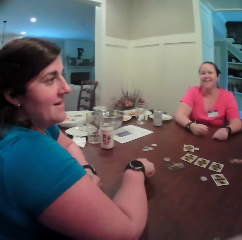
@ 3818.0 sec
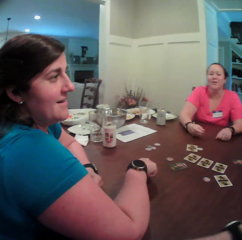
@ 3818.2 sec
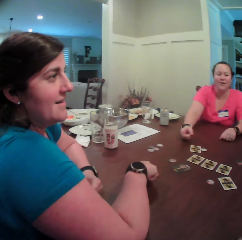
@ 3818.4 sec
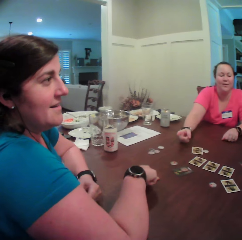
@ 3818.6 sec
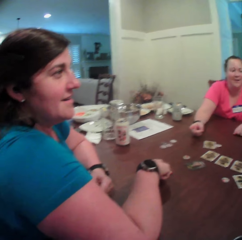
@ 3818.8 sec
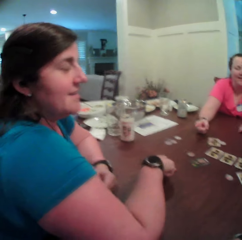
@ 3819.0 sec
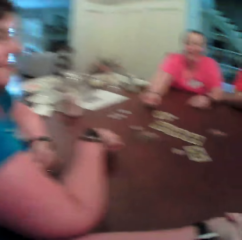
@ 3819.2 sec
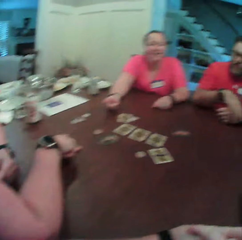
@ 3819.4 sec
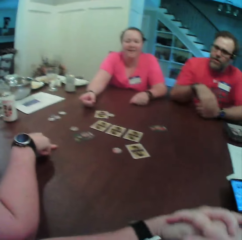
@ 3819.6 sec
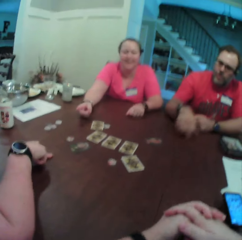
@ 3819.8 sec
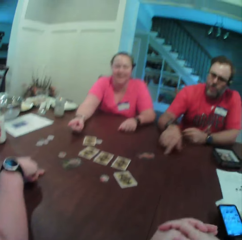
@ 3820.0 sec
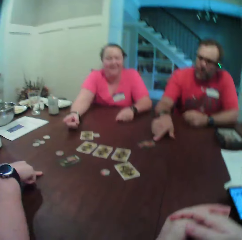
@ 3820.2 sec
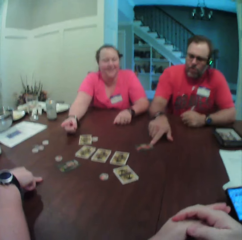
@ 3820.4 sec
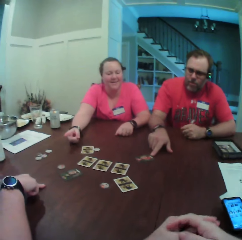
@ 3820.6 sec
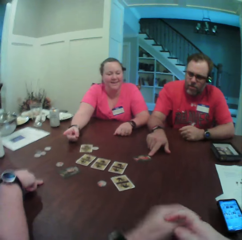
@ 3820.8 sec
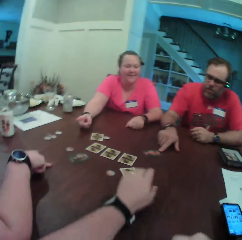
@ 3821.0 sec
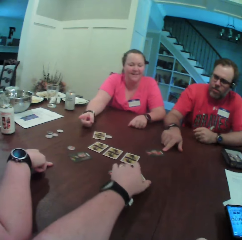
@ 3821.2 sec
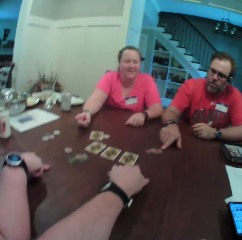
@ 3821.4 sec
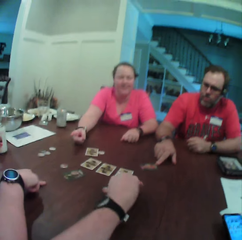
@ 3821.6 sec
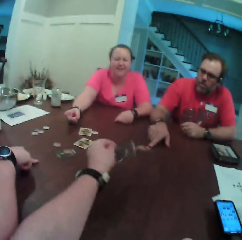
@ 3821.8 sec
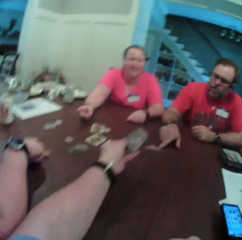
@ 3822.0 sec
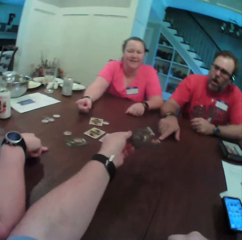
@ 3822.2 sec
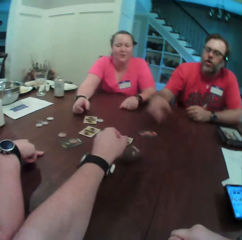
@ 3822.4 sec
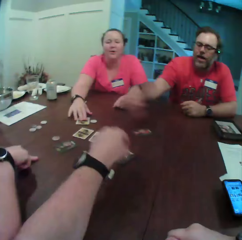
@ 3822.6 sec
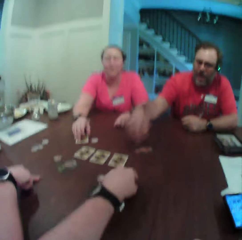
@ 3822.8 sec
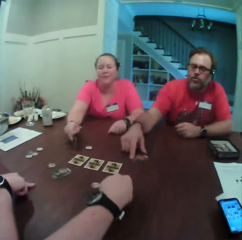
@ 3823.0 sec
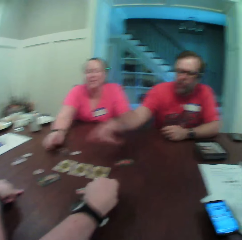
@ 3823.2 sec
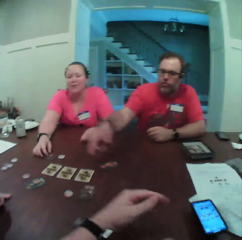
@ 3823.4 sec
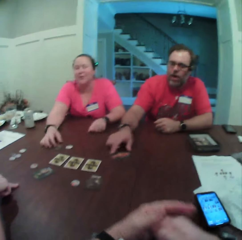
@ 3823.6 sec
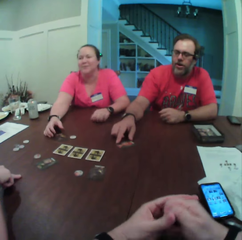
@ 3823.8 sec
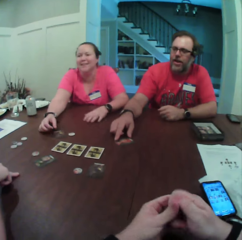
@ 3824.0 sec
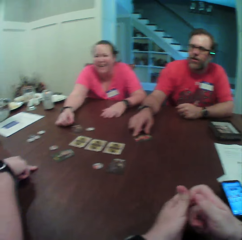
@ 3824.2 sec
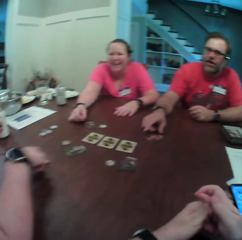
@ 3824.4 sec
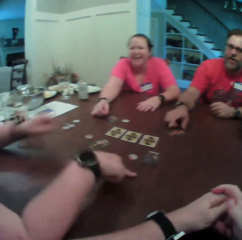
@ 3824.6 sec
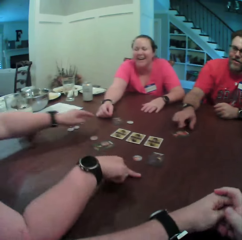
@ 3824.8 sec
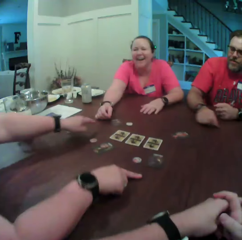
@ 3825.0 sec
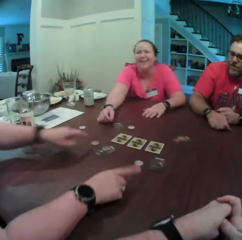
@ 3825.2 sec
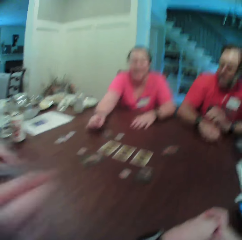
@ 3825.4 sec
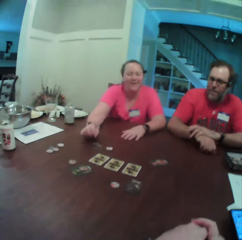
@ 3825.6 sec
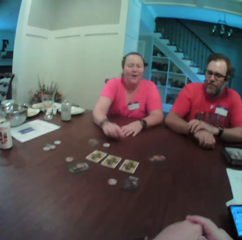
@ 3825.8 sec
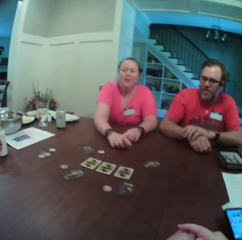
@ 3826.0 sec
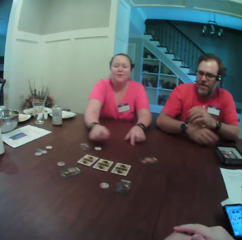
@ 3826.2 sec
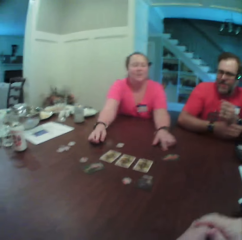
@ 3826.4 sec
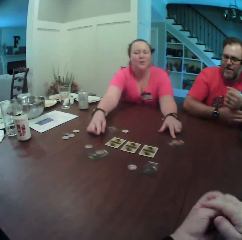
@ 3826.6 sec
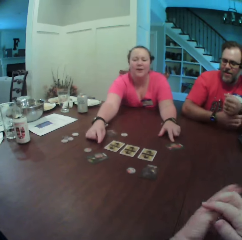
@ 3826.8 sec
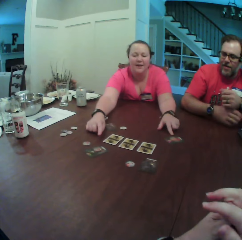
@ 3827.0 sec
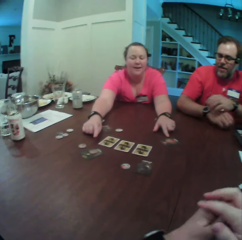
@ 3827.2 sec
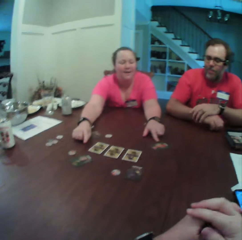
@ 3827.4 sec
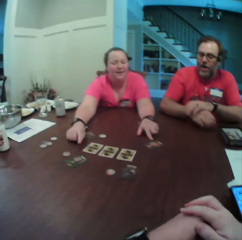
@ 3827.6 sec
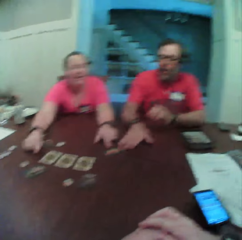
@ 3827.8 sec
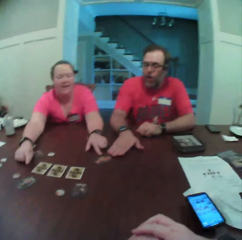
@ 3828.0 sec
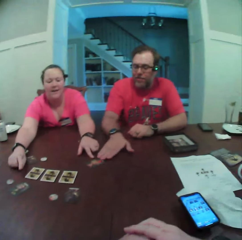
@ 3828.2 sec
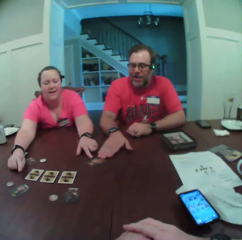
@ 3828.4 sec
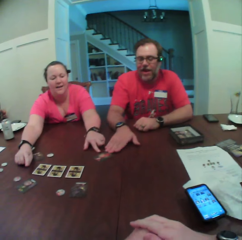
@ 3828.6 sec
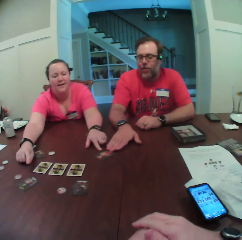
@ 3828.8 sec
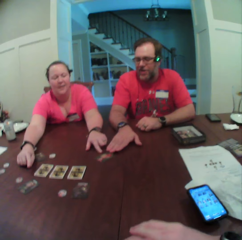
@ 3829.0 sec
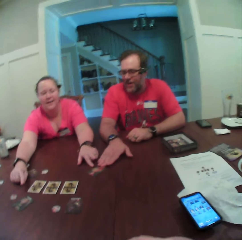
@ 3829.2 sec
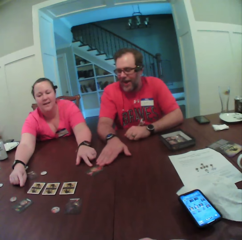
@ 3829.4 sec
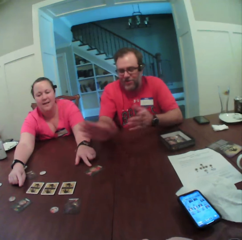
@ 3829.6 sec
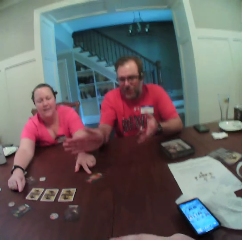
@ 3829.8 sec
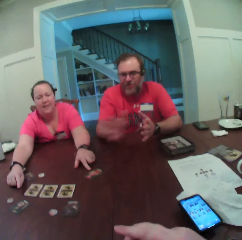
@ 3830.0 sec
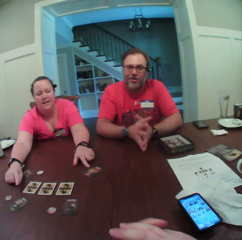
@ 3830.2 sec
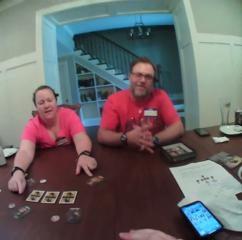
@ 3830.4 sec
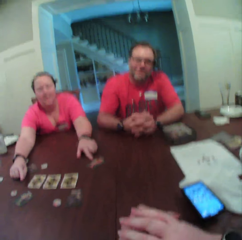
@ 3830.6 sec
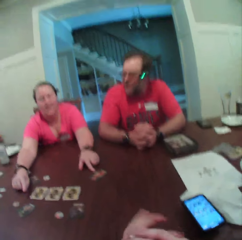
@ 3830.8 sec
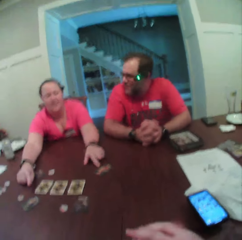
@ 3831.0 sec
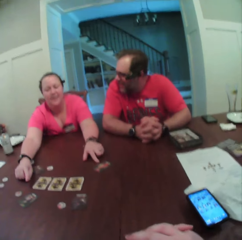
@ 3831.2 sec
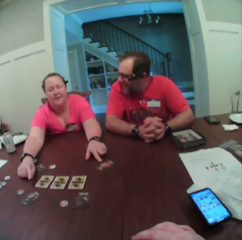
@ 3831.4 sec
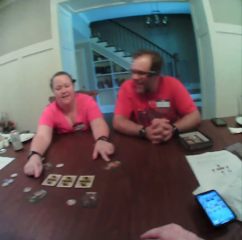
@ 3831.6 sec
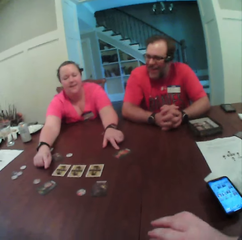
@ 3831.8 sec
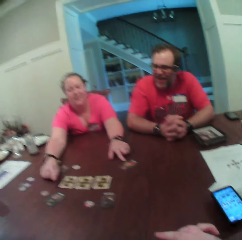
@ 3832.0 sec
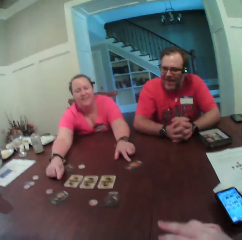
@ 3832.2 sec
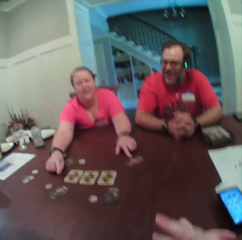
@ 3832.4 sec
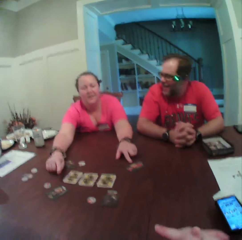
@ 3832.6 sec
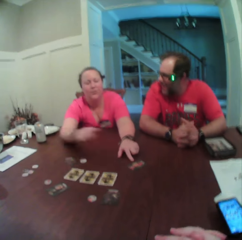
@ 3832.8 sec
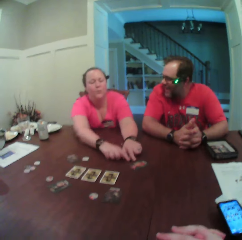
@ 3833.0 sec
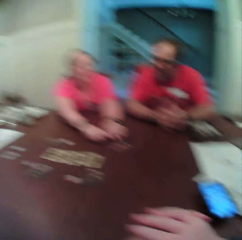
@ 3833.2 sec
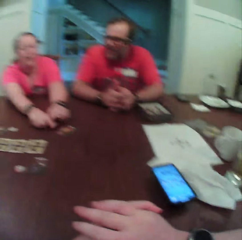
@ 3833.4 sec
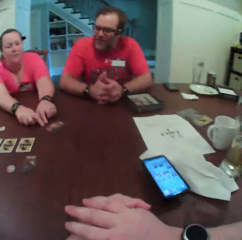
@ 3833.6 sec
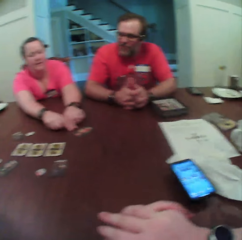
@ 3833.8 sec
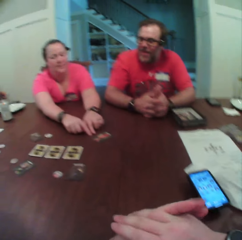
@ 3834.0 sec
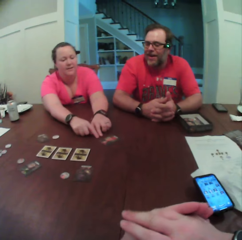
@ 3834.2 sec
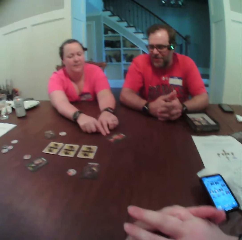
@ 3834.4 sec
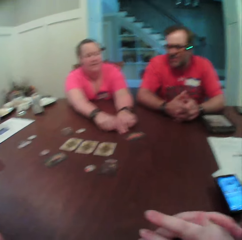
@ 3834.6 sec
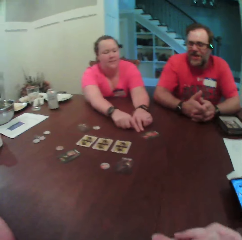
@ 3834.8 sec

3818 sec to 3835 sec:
A man places his right index finger on the table. The camera wearer picks a card from the table with her left hand. She picks the card again. She flips the card on the table with her left hand. She places the card on the table with her left hand. A woman picks a card from the table. The man places his left hand on a card on the table. The woman flips the card with her right hand. The camera wearer looks around. The man adjusts the card on the table with his right hand. Another woman interacts with the first woman, the man and the camera wearer. The first woman points hands towards two cards on the table. A person talks to the camera wearer. The man hits his right hand on the table. The camera wearer looks around. The man interacts with the first woman, the other woman and the camera wearer. The camera wearer rubs a hand and looks around. The man places his hands on the table.

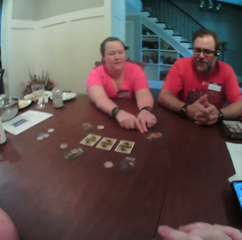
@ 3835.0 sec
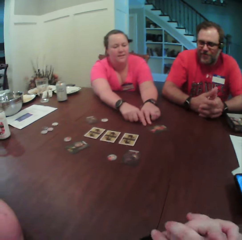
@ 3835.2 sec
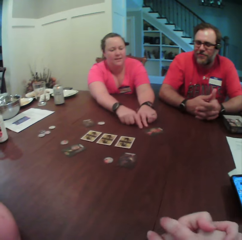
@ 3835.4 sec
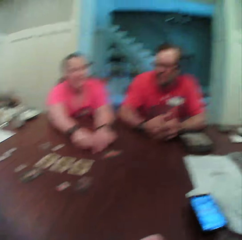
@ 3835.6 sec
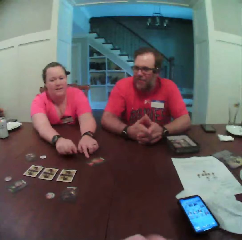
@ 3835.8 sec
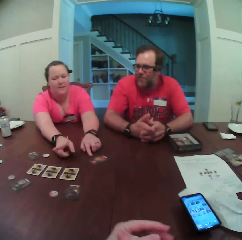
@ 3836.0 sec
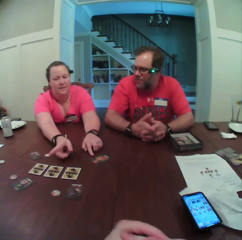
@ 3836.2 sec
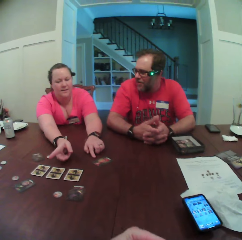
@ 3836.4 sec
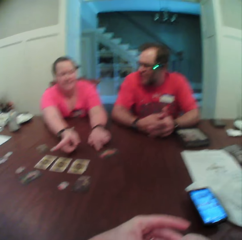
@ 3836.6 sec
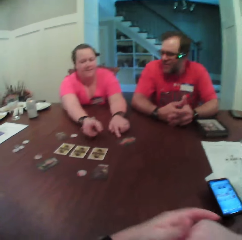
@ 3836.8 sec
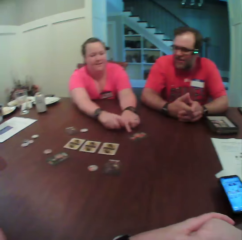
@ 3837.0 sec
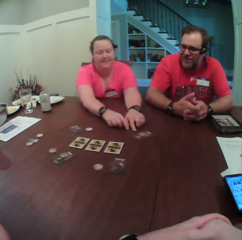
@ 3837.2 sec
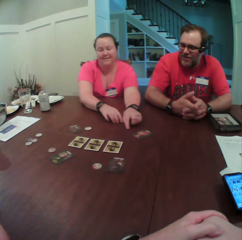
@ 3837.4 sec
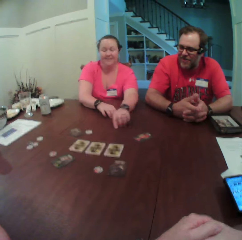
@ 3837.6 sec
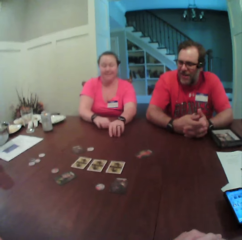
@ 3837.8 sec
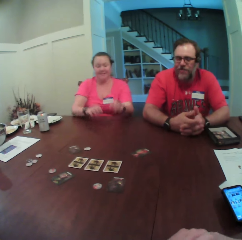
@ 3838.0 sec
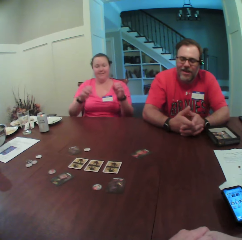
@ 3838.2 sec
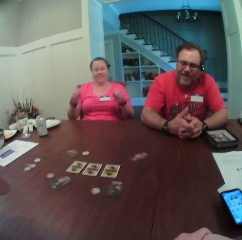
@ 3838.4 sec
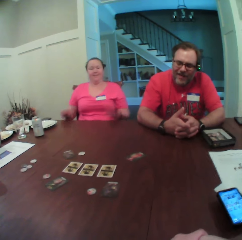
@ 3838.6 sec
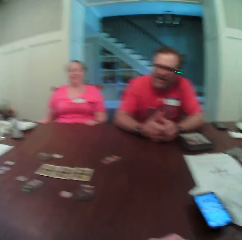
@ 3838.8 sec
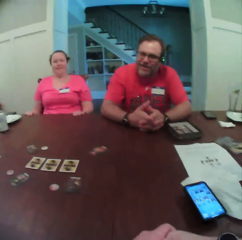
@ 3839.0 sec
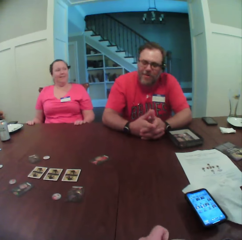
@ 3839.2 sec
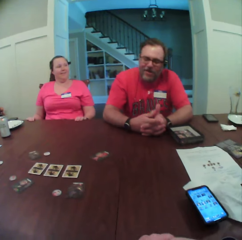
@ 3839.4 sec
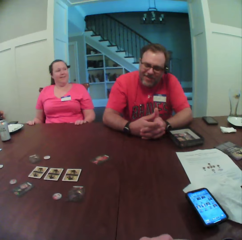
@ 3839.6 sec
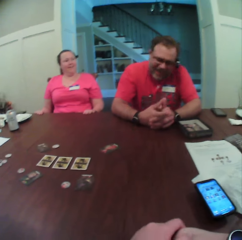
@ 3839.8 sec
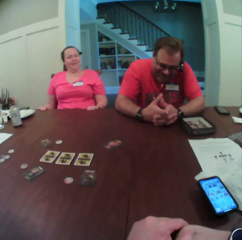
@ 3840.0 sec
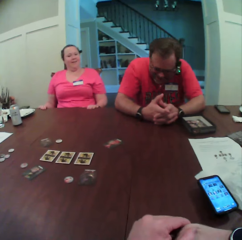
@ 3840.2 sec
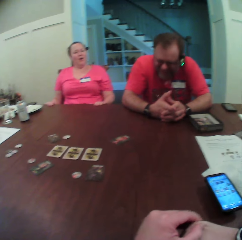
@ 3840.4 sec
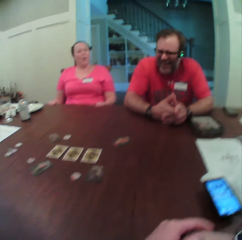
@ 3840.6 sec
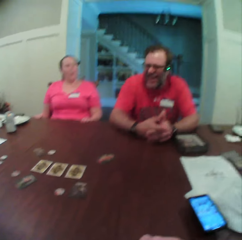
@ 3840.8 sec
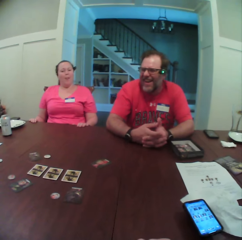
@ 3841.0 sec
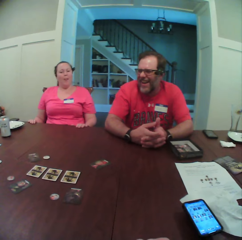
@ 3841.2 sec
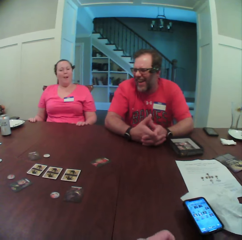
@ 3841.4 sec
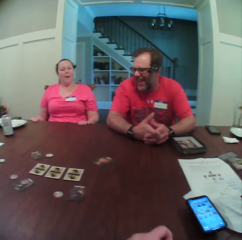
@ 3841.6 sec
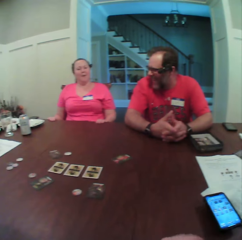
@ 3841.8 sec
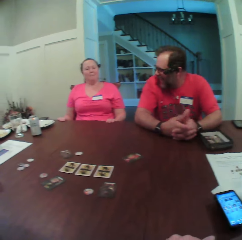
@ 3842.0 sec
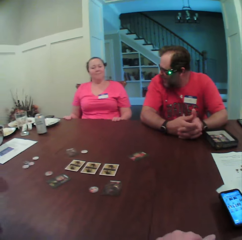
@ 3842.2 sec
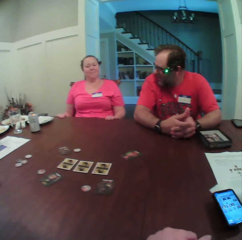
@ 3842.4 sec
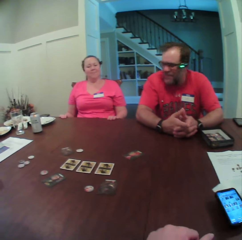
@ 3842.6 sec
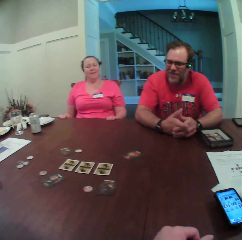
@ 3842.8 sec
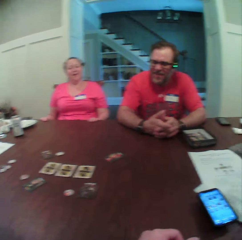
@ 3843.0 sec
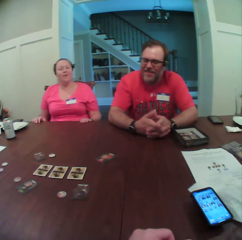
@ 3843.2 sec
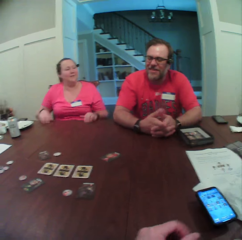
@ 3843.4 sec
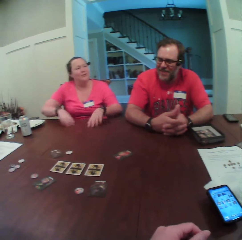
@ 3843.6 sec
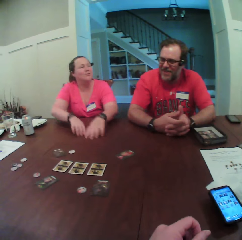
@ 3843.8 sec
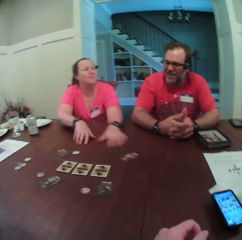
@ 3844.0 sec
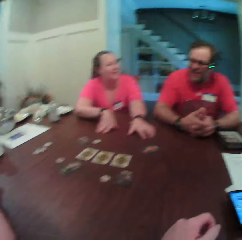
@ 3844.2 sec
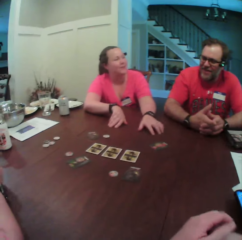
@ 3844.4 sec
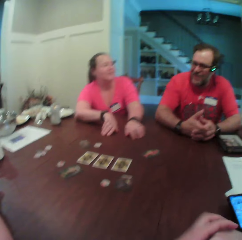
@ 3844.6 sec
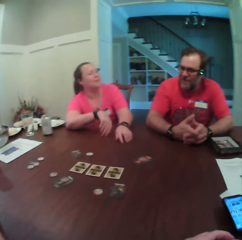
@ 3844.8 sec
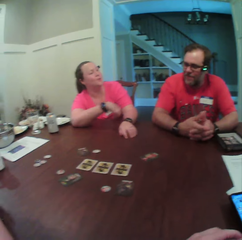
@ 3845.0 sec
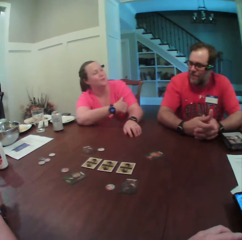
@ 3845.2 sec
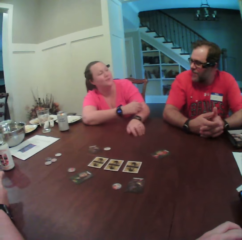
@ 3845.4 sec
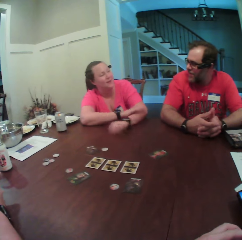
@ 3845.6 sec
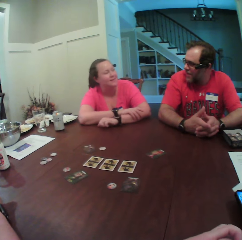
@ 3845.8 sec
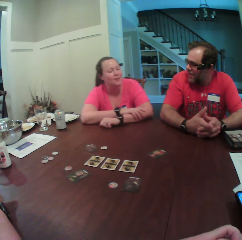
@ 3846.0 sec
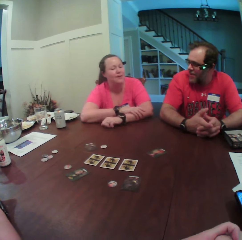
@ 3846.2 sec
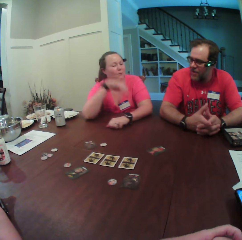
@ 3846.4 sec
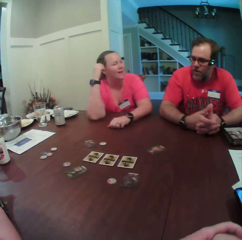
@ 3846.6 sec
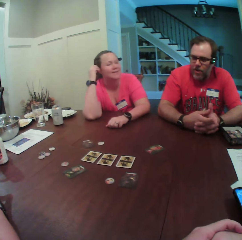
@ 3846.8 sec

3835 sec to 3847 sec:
A woman places her hands on the table.
